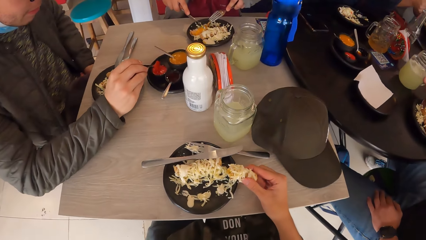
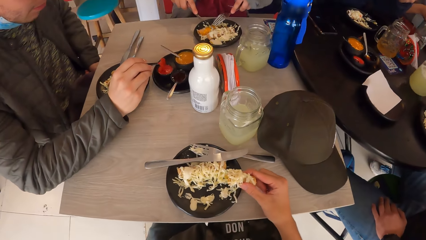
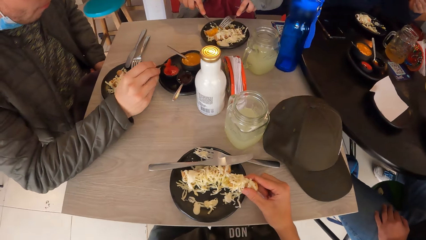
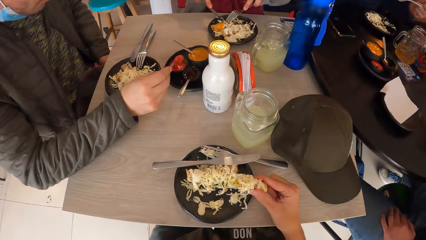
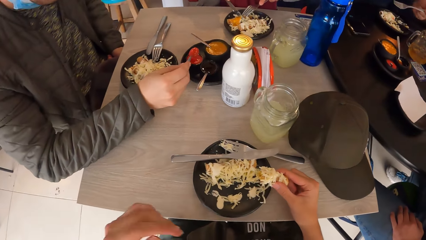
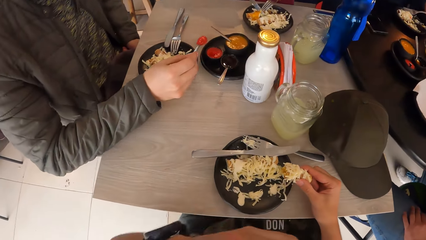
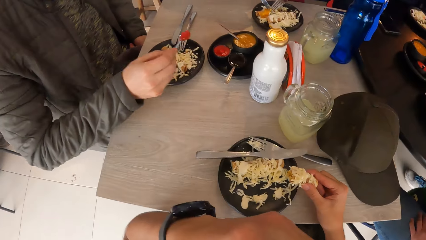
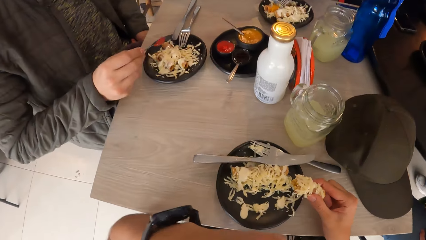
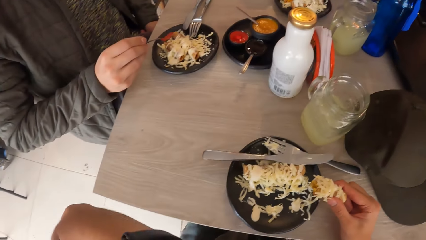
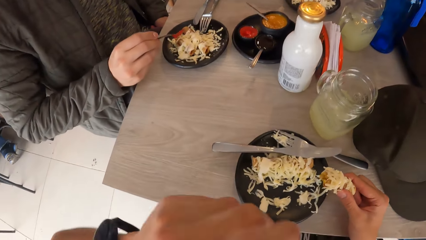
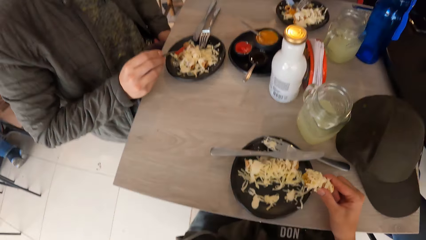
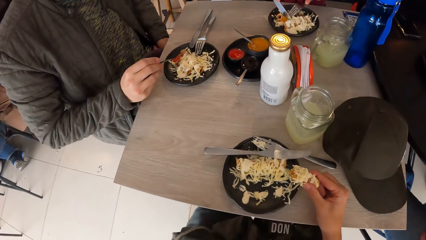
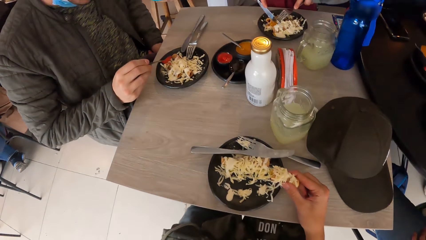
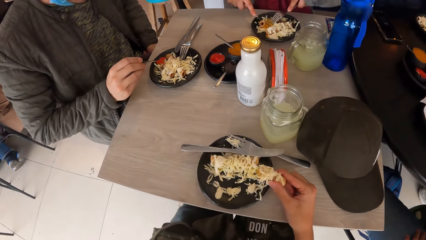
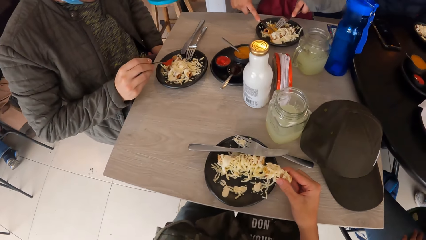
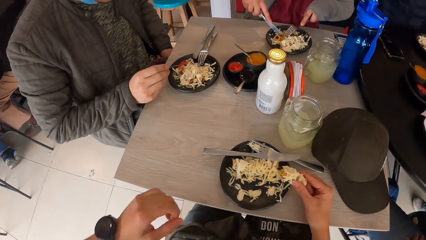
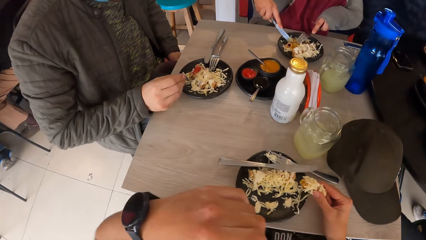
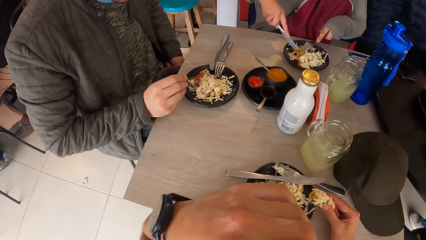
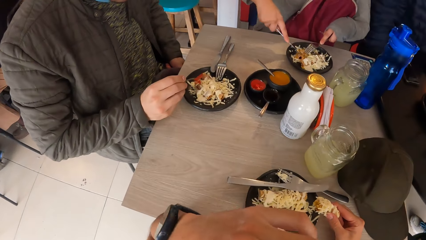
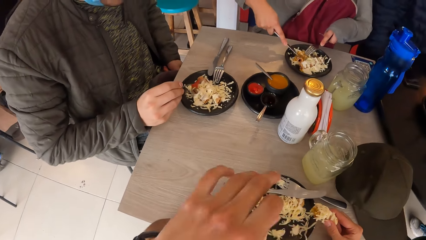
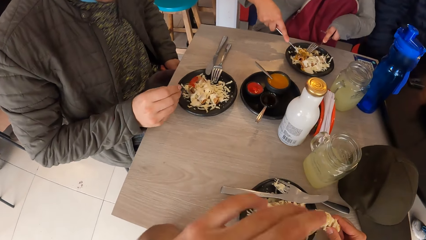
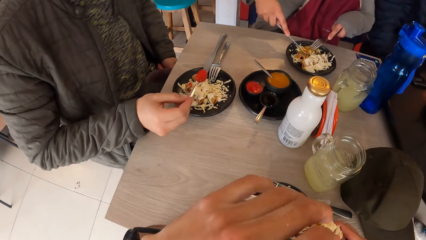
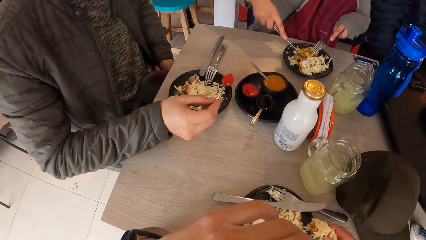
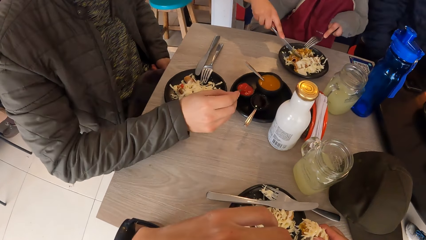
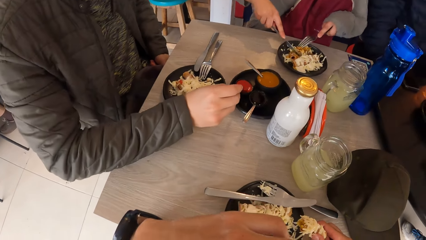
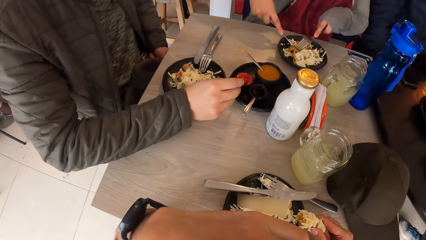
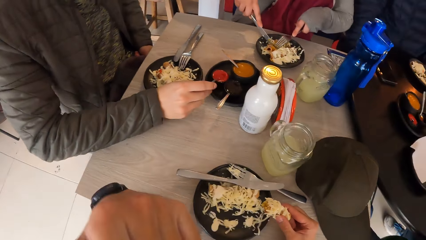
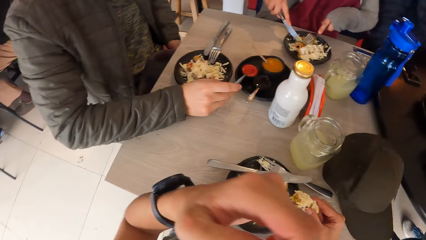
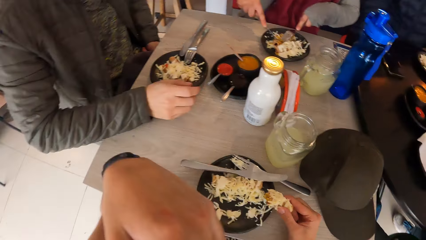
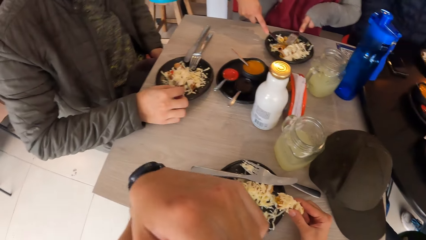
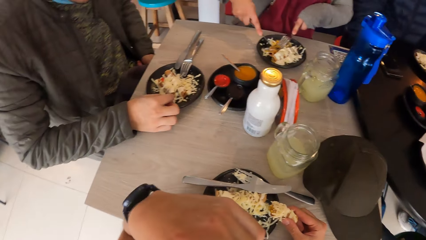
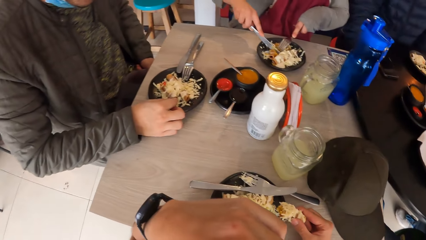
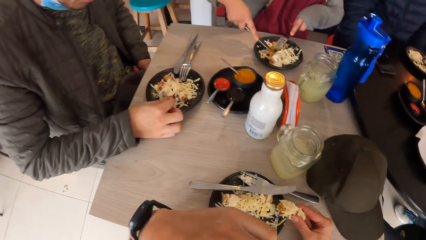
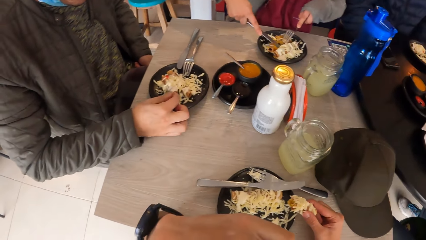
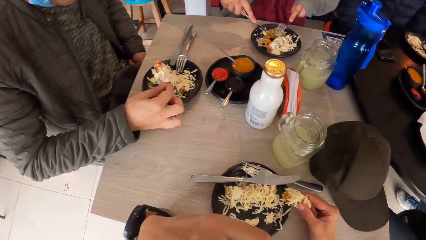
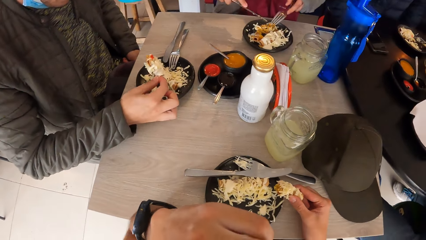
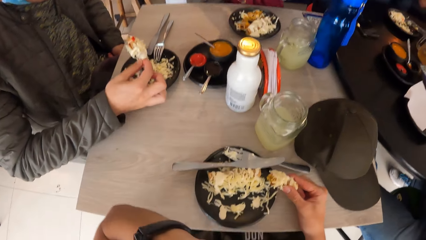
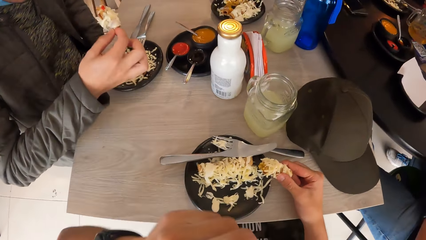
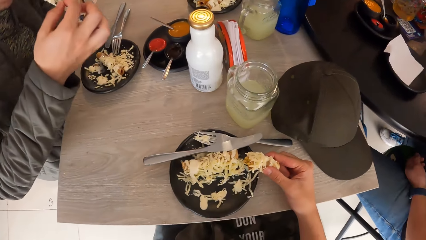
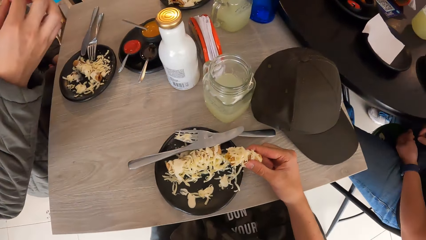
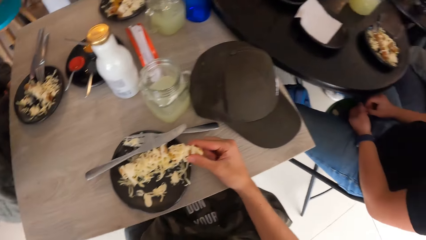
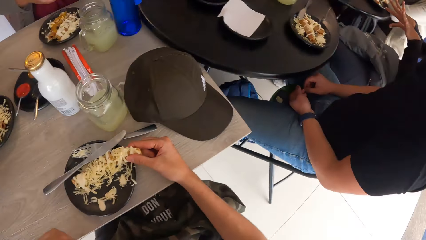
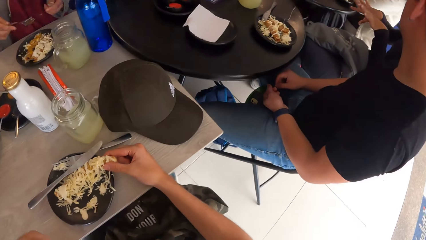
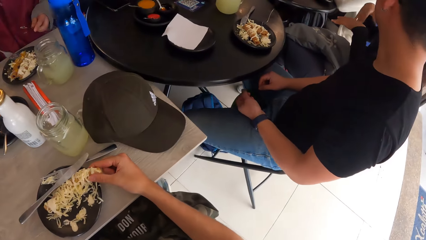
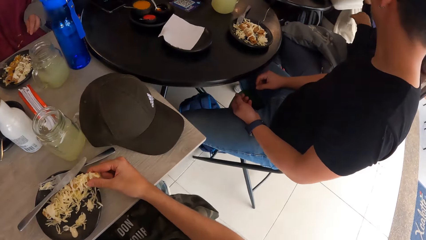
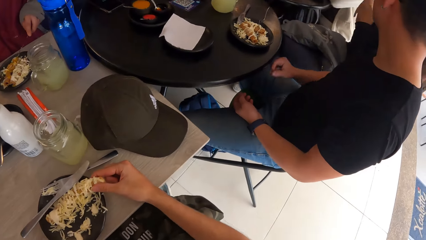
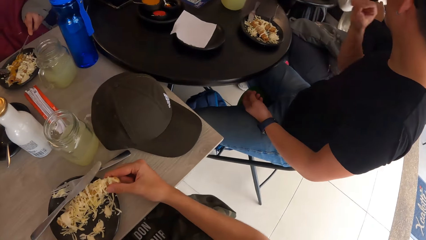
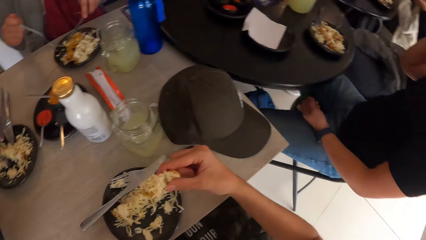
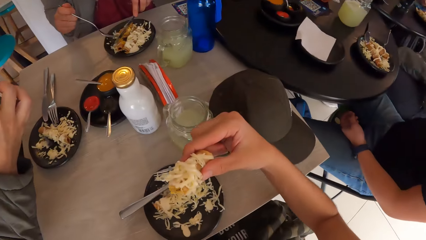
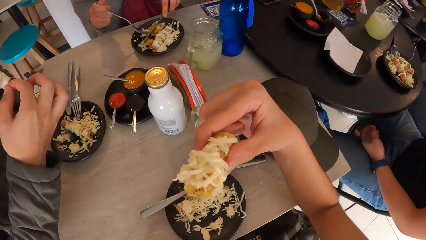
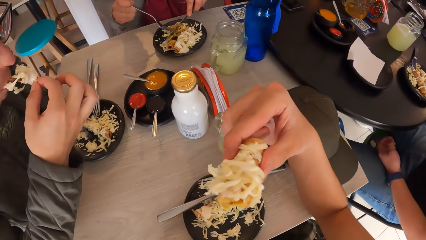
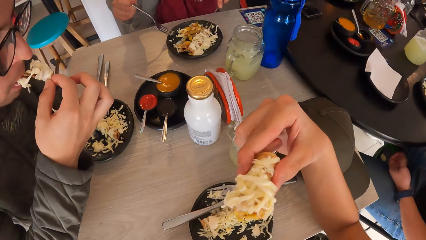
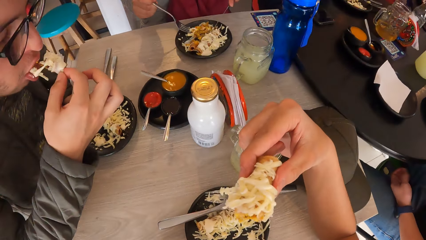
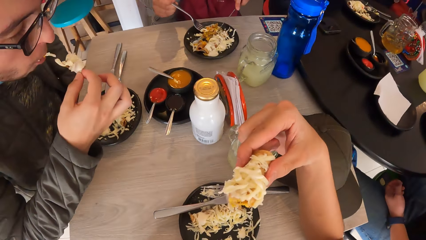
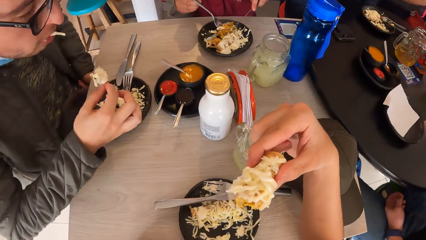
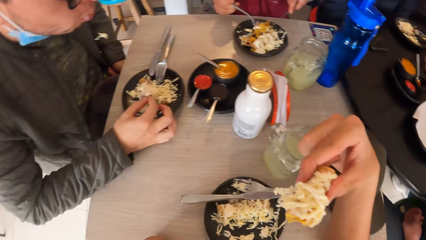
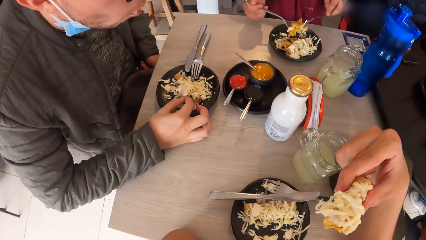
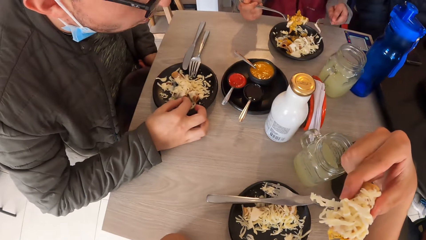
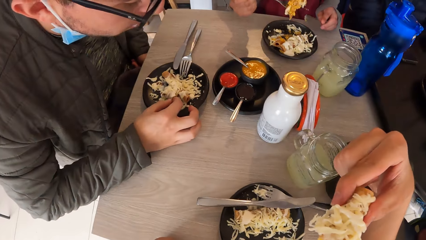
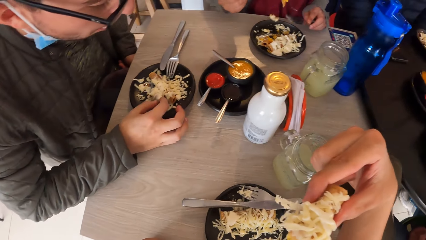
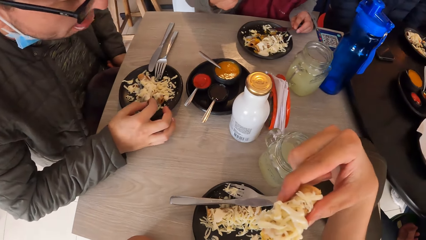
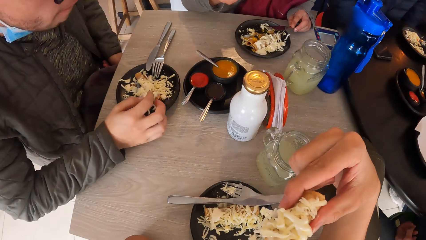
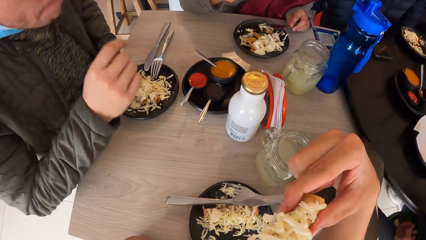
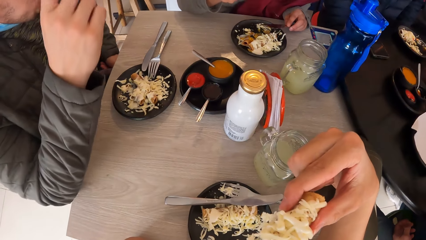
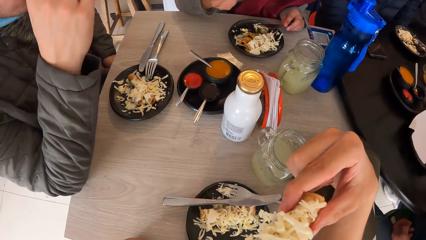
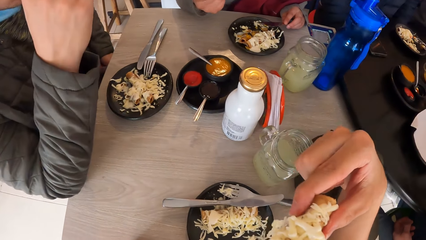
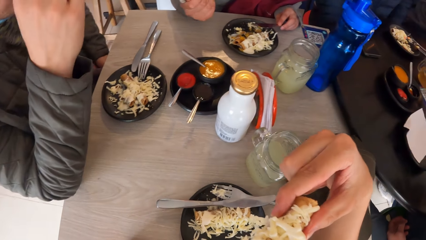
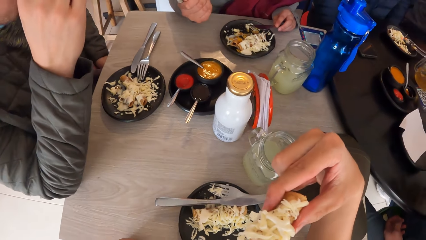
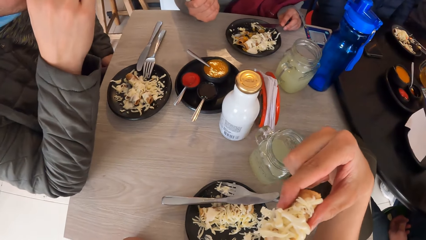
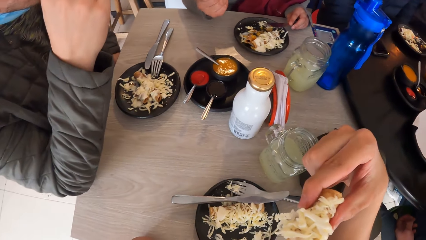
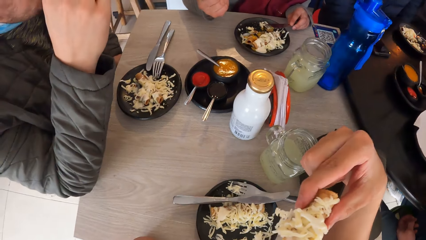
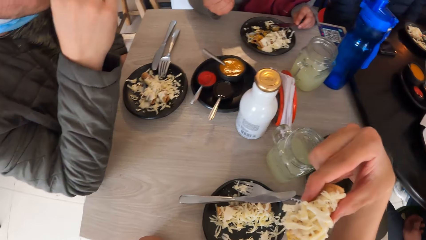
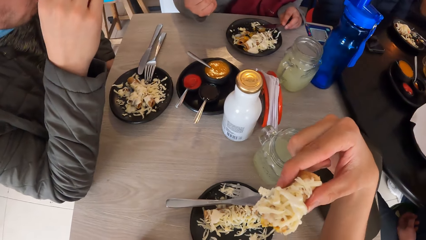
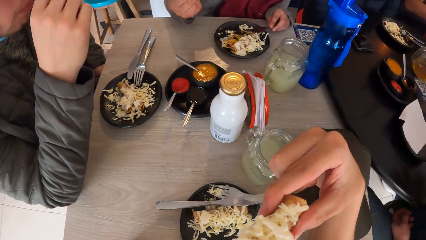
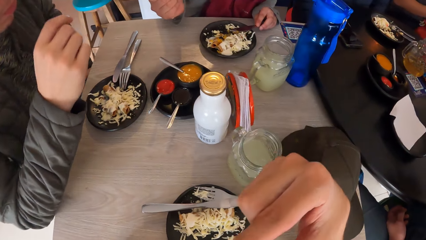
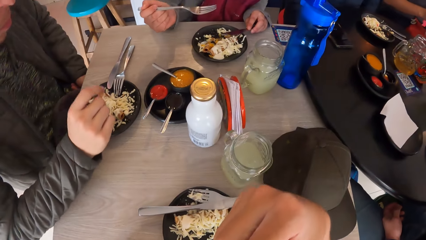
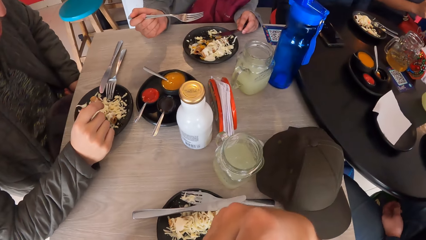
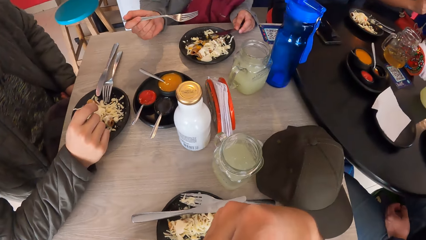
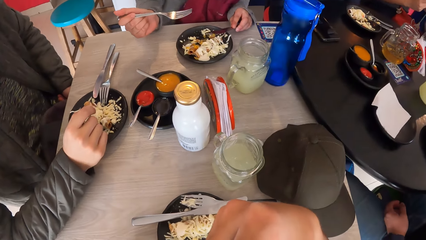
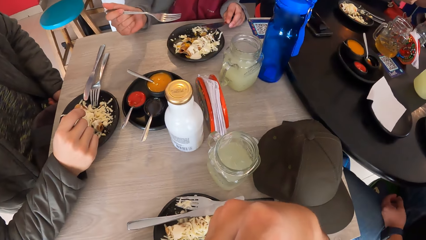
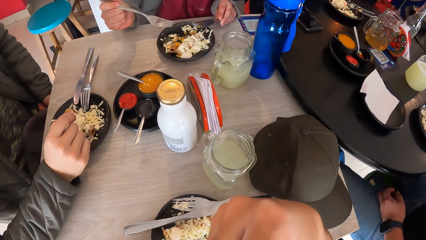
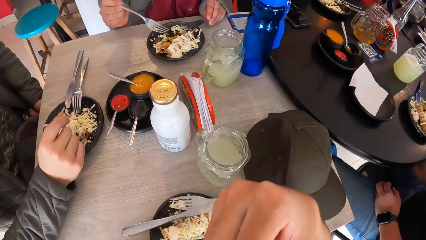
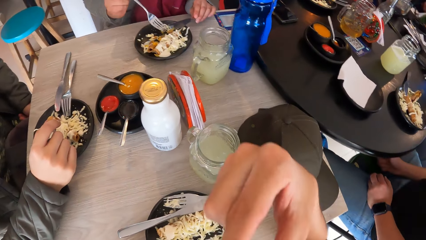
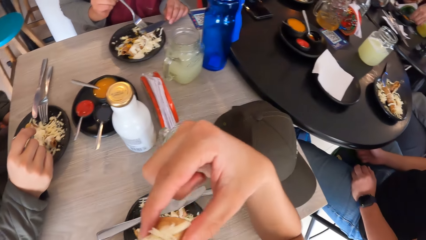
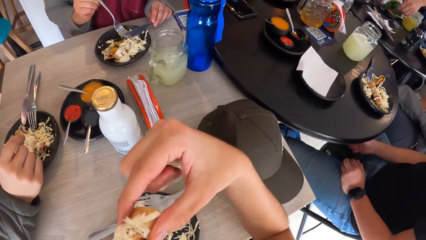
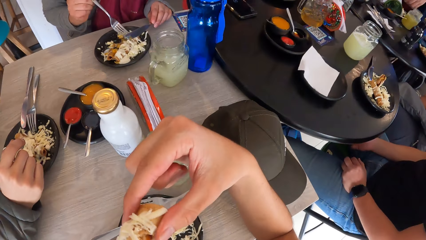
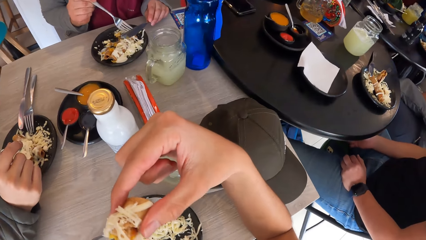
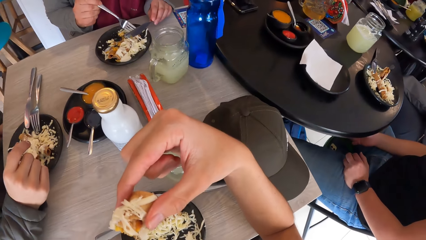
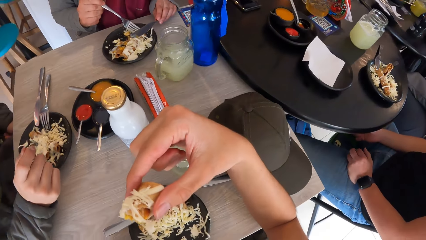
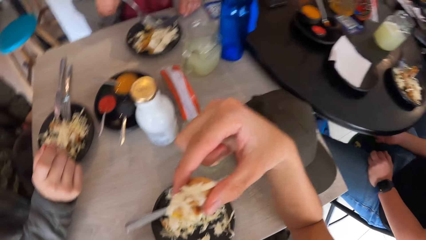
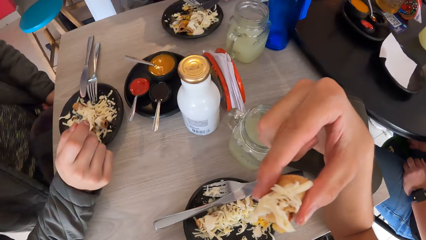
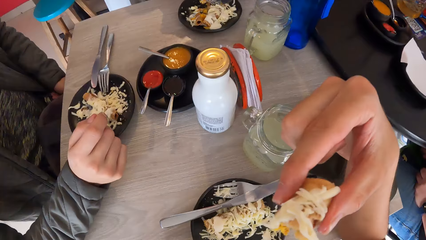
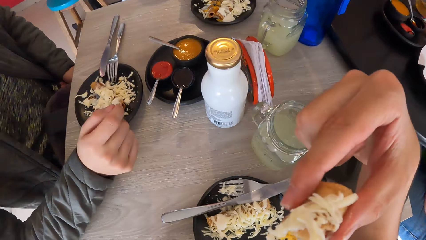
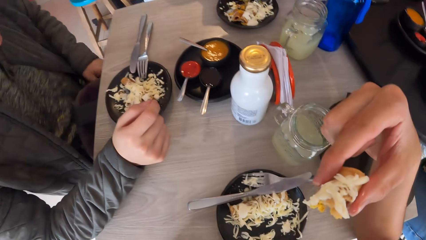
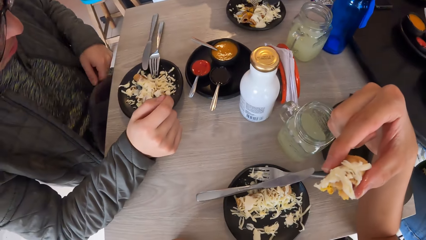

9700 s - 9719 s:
The camera wearer rubs his face with his right hand. He moves his left hand. The man spreads the paste in the spoon in his left hand on the chicken in his right hand. He drops the spoon in his right hand in the cup on the saucer on the table. He takes food from the plate on the table with the fork in his right hand. He puts food in the fork in his right hand in his mouth. The camera wearer looks around. The woman takes food from the plate on the table with the fork in her right hand. The man places his right elbow on the table. The camera wearer holds the food in his right hand. He bites from the chicken in his right hand. The man places his right hand on the table. The camera wearer puts the food in his mouth. The woman stirs food in the plate with the fork in her right hand and the knife in her left hand. The camera wearer removes his hand from his mouth.
